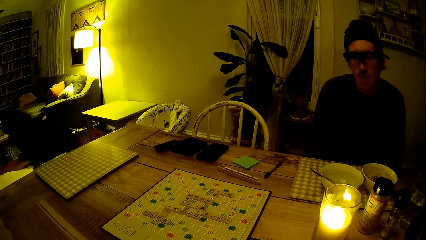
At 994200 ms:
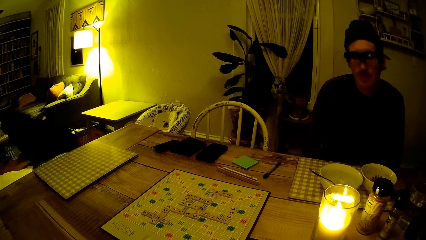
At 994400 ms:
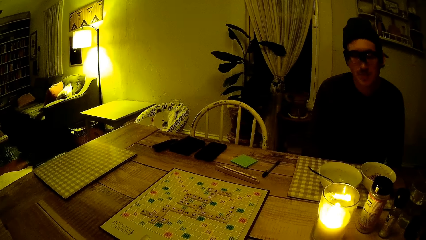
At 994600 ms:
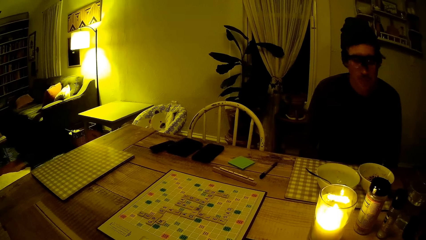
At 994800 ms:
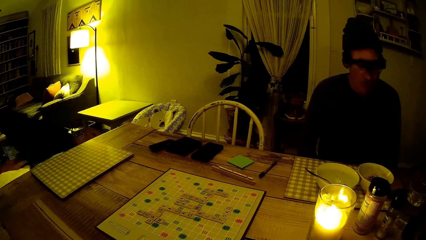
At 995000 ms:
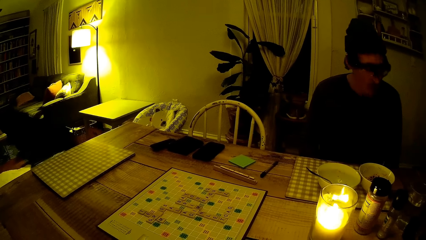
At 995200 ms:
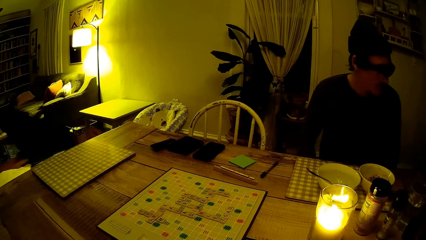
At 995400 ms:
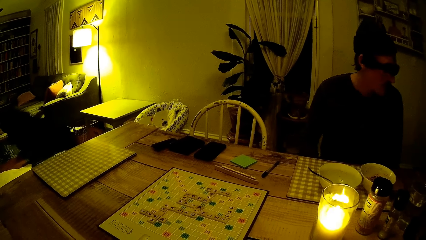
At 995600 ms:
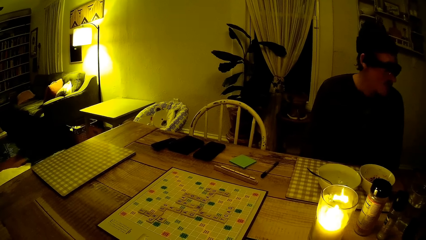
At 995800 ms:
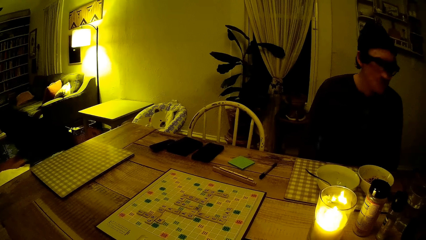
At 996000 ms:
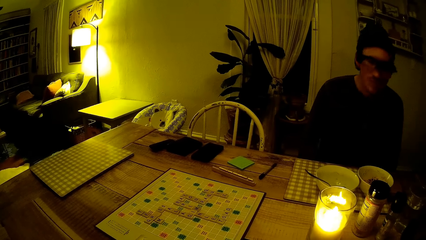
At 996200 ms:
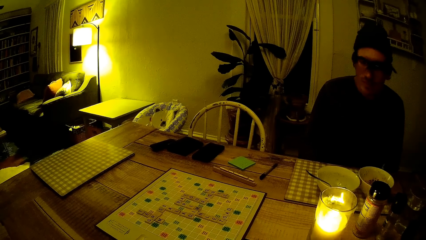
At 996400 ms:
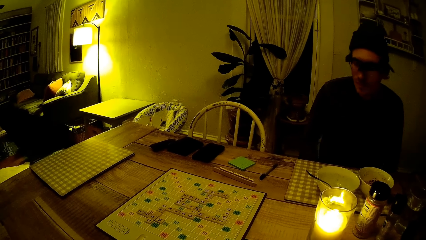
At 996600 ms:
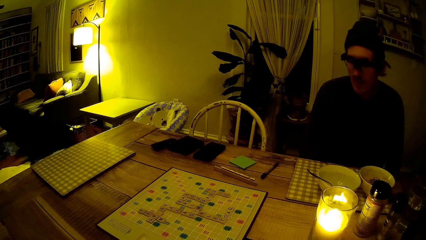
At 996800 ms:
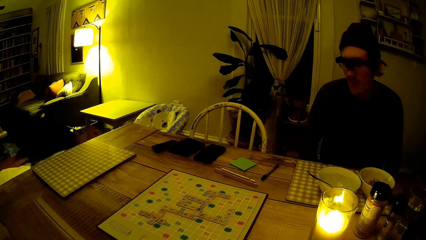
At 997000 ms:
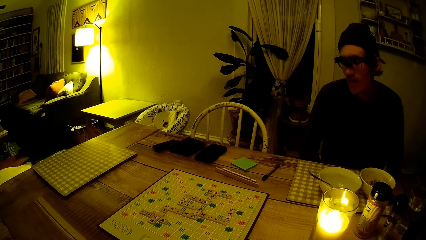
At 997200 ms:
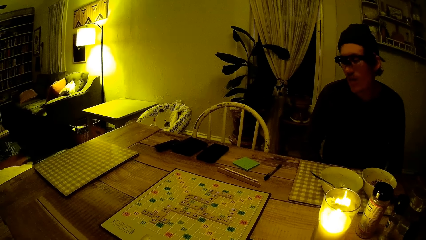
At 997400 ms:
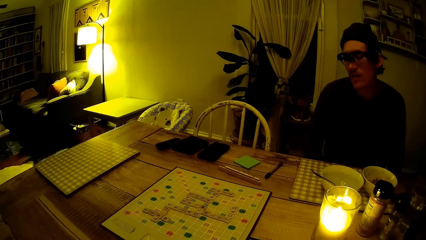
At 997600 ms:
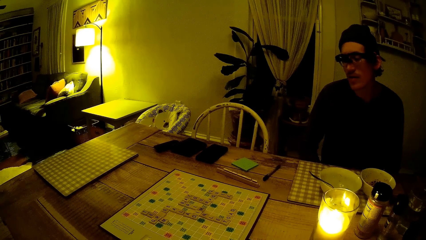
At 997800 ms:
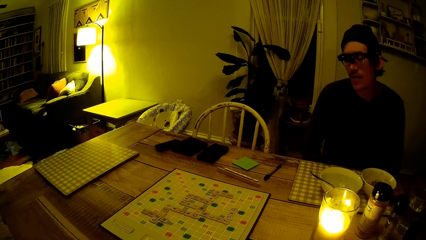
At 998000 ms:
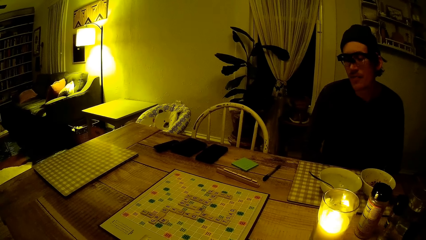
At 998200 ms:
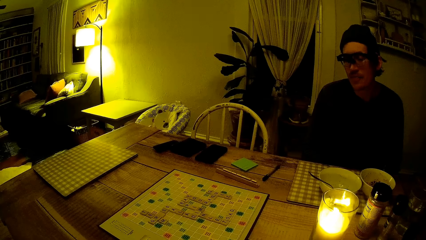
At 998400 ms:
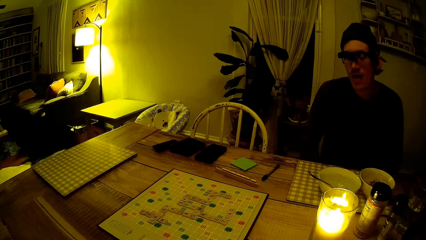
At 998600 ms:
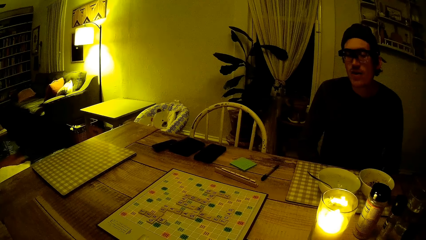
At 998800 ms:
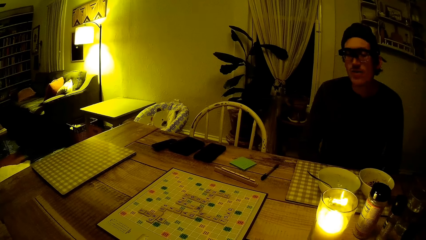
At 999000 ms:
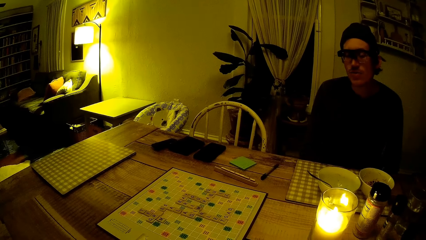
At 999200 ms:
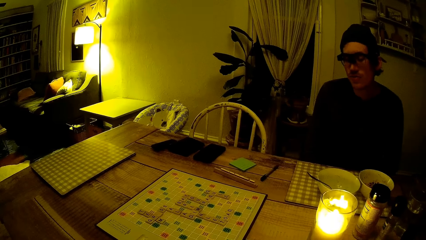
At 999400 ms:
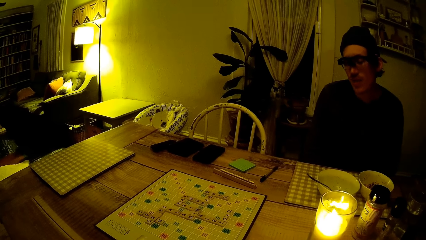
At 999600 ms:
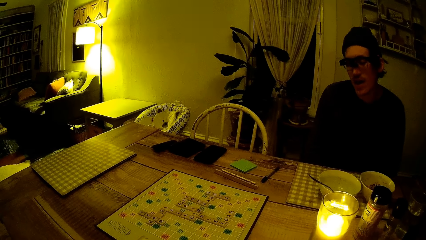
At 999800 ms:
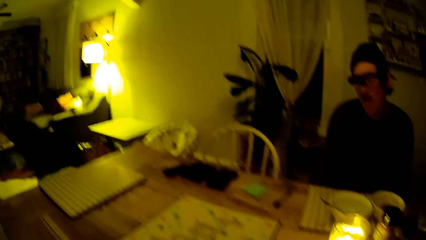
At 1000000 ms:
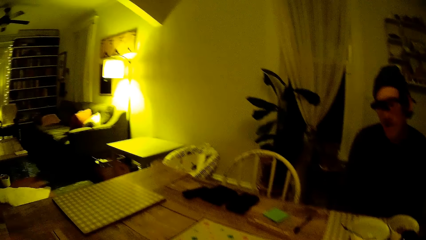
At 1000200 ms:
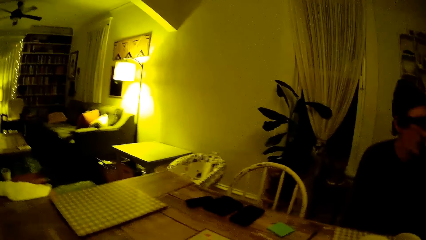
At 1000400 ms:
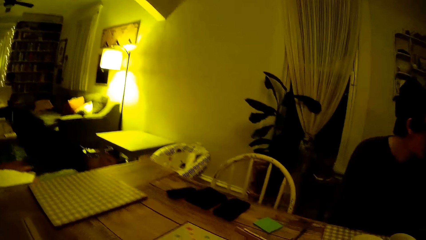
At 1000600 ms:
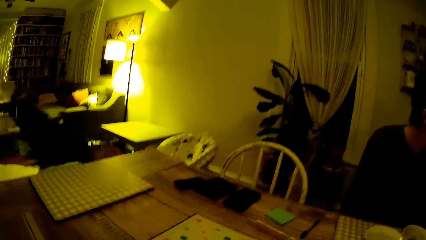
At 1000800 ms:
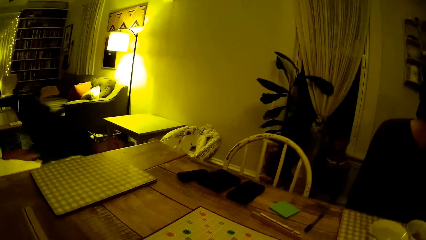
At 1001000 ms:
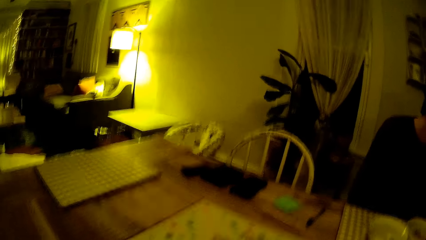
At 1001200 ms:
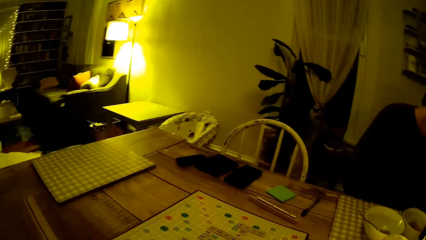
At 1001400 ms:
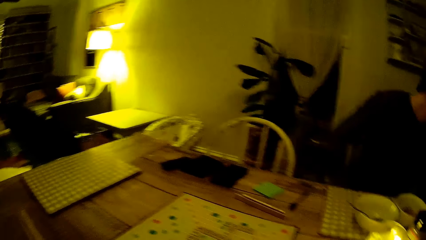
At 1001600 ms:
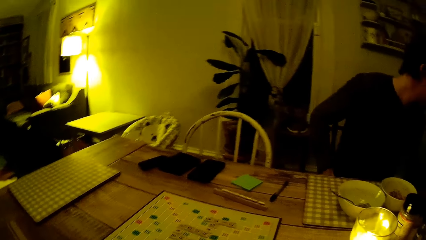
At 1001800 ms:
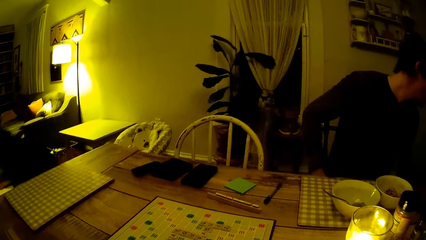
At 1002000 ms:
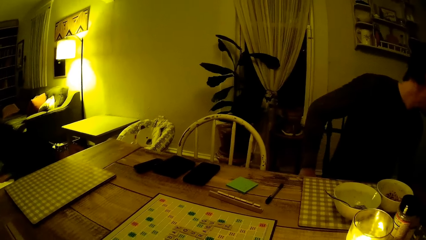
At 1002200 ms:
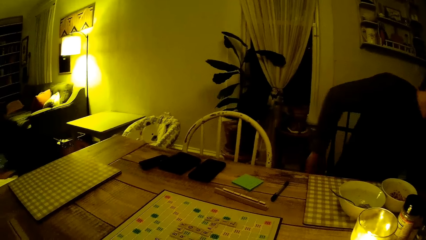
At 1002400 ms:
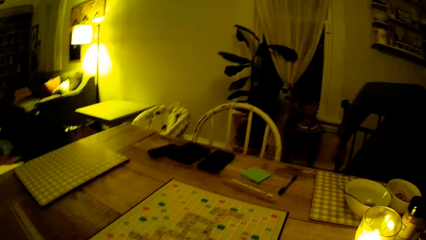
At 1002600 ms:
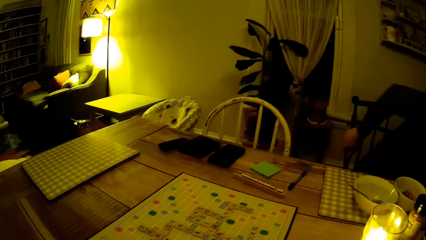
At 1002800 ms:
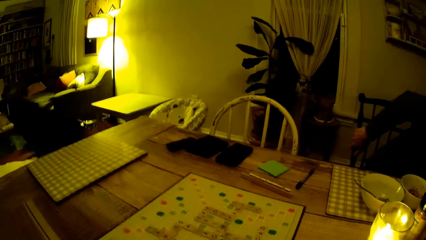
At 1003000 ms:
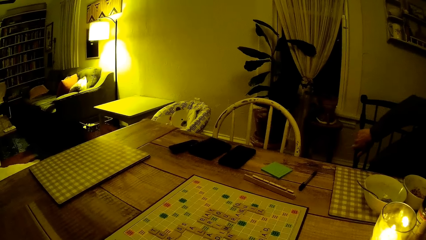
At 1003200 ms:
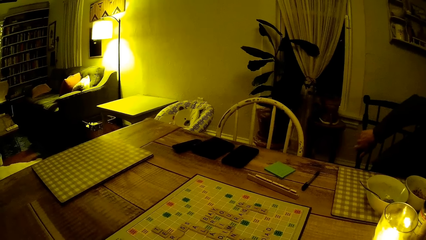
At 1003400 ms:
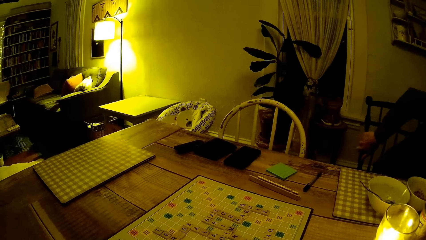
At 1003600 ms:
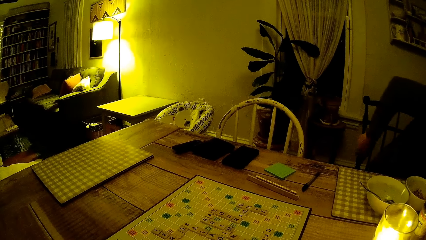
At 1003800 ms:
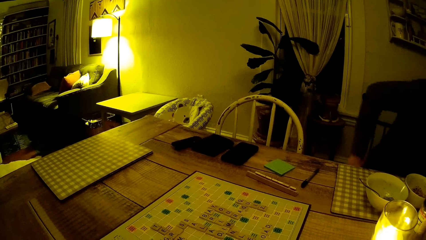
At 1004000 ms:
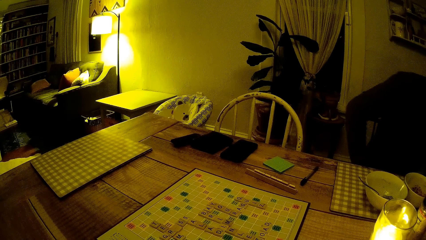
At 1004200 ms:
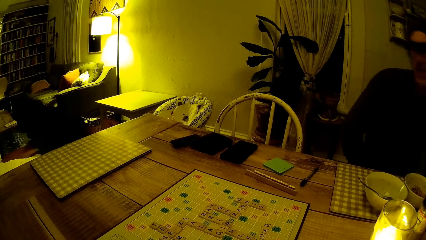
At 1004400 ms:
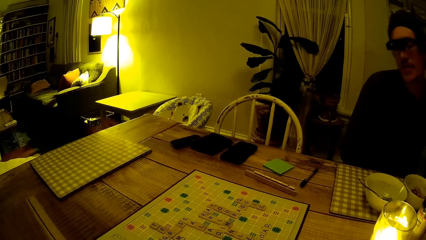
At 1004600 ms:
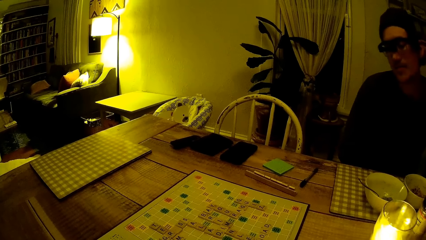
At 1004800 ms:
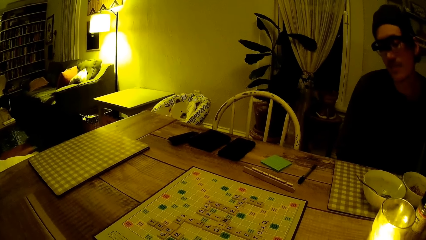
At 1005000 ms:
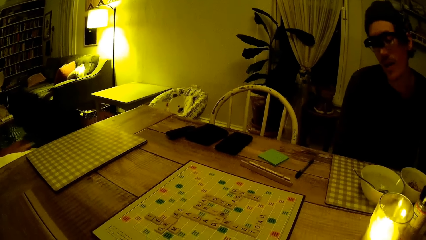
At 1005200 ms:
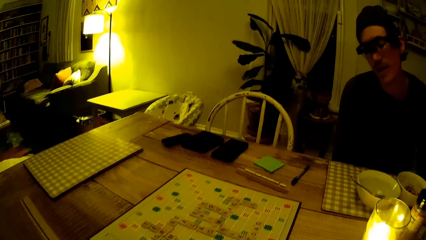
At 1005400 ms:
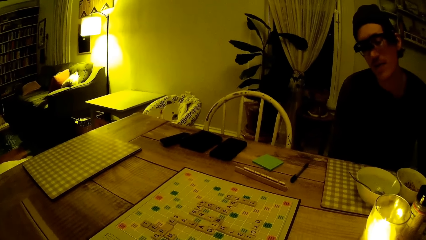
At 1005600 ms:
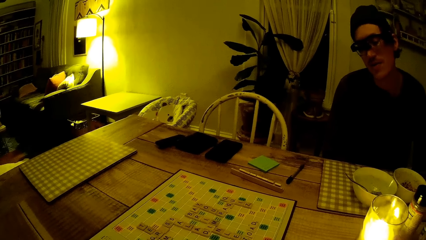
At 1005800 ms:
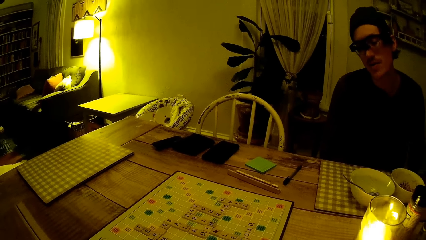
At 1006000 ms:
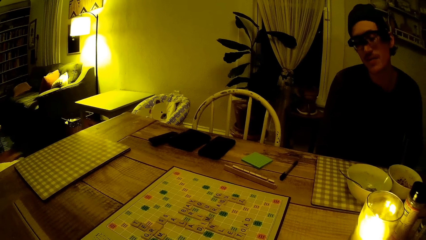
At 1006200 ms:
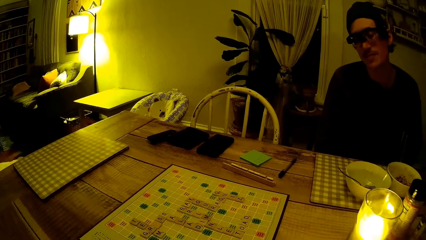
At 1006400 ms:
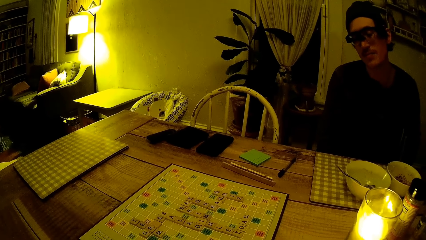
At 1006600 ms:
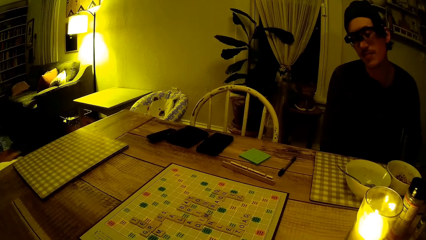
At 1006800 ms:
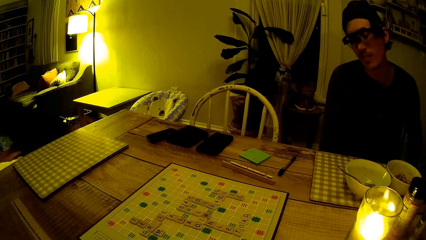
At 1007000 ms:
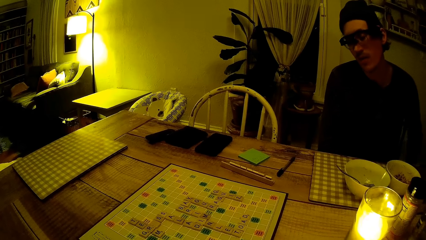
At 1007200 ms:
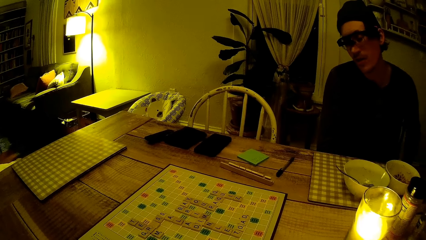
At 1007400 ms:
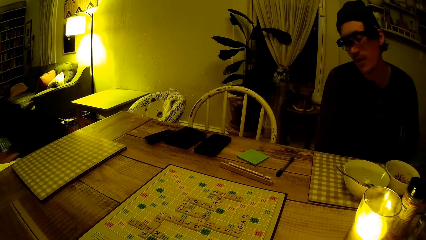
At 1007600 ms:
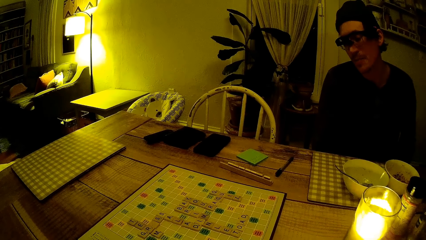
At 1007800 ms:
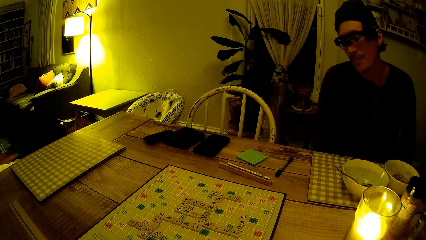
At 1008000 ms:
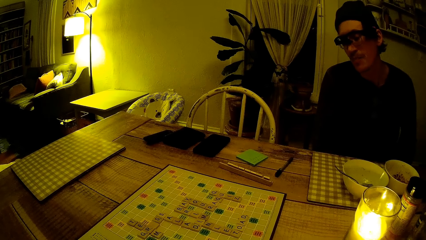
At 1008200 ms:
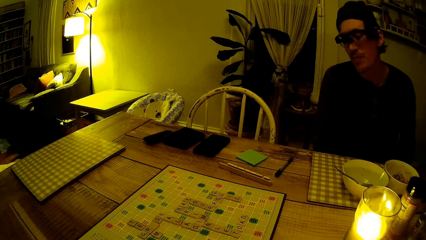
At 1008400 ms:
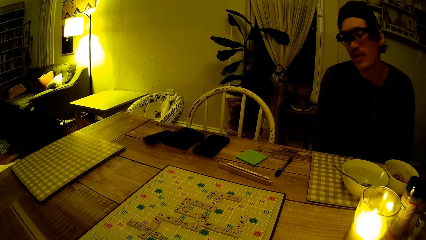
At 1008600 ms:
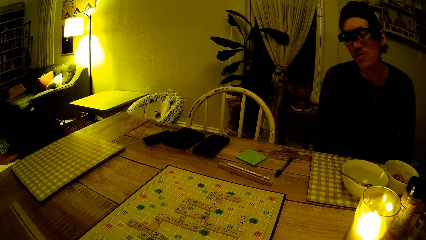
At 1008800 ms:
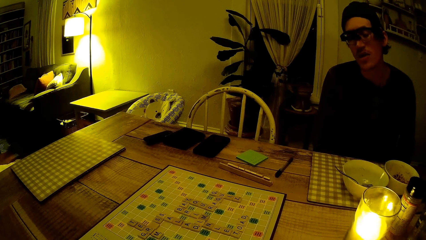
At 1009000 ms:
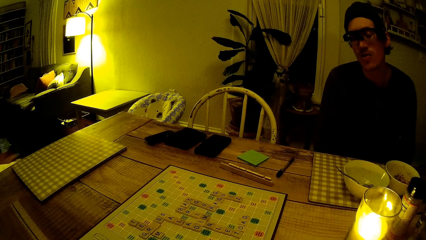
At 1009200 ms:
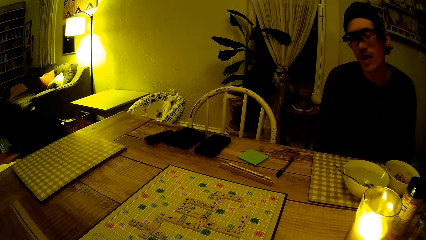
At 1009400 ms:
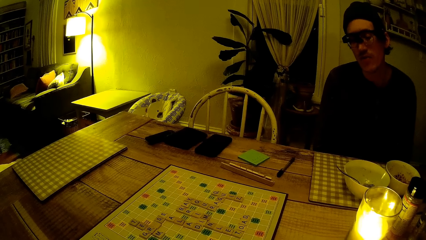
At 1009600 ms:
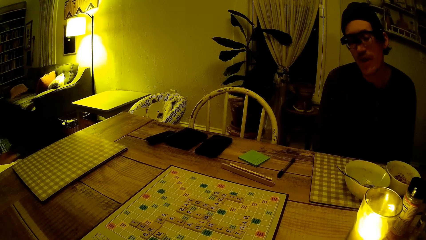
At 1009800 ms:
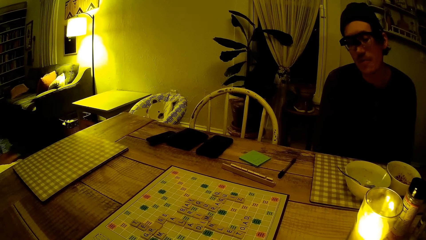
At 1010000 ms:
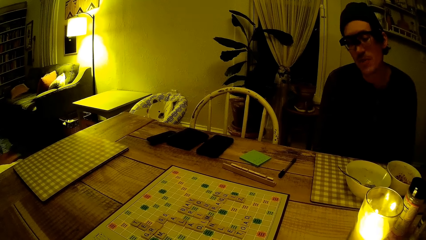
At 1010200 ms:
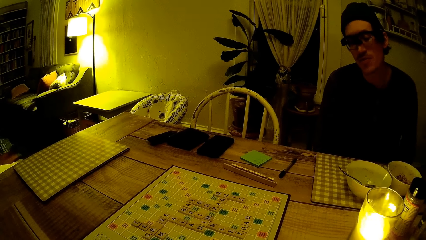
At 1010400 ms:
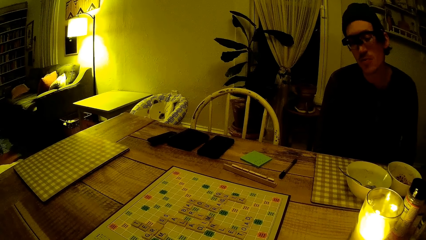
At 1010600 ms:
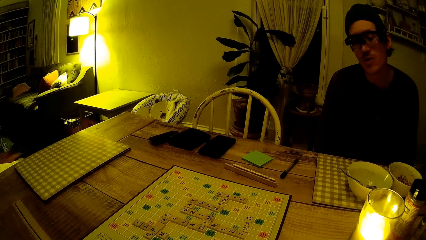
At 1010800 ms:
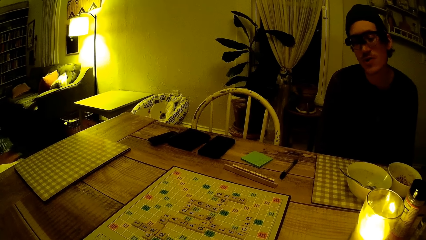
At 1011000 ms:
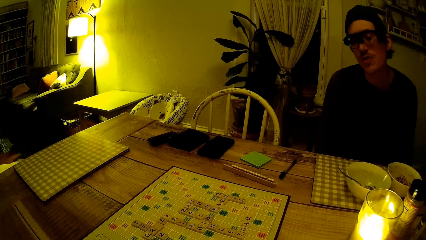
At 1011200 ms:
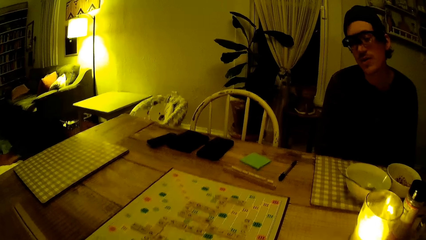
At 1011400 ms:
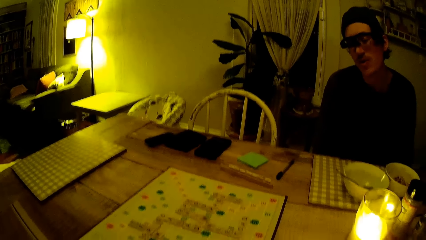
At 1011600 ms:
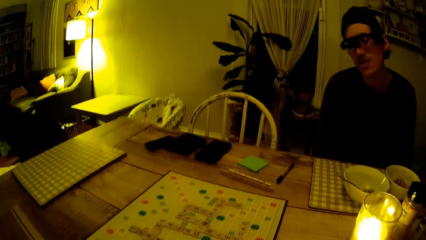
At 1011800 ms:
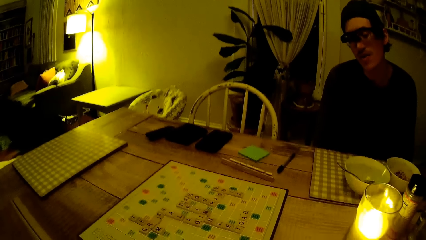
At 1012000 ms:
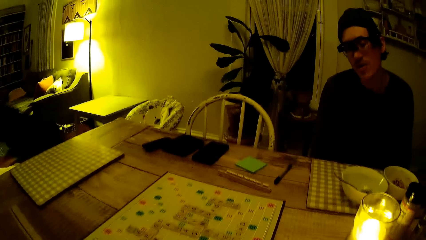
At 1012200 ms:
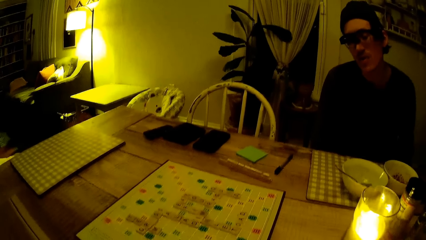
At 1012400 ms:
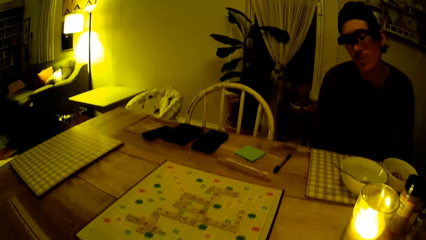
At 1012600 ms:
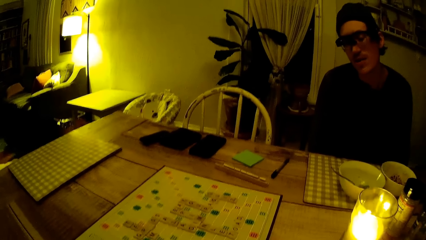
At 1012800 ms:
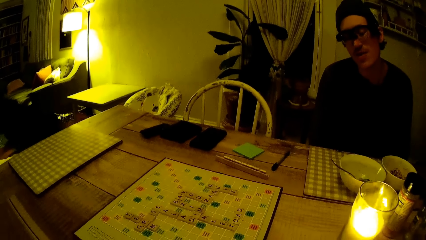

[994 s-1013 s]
The camera wearer looks at the man. The man speaks to the camera wearer. The man talks to the camera wearer.
